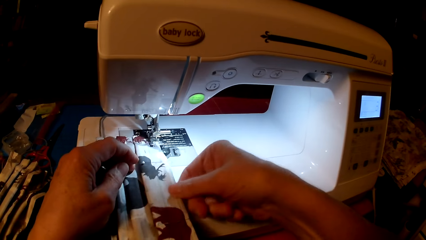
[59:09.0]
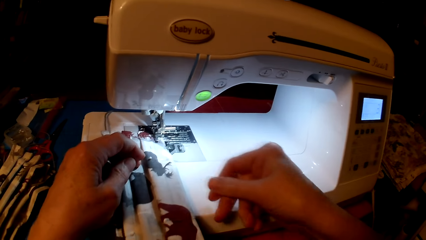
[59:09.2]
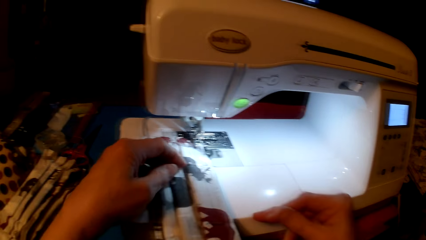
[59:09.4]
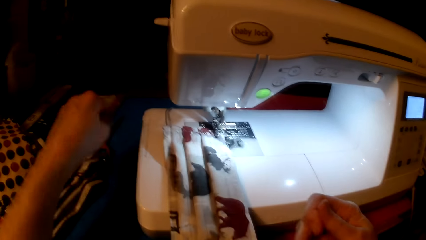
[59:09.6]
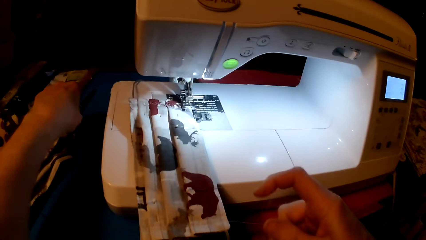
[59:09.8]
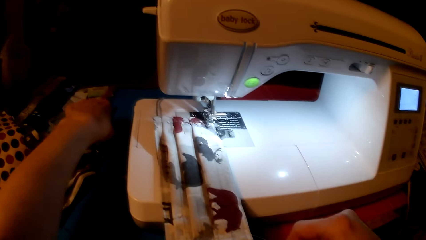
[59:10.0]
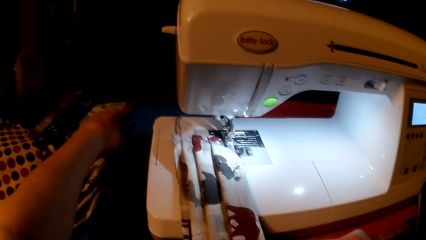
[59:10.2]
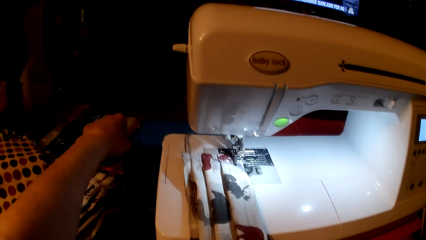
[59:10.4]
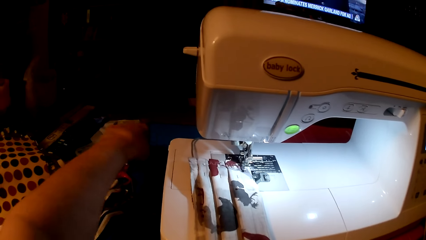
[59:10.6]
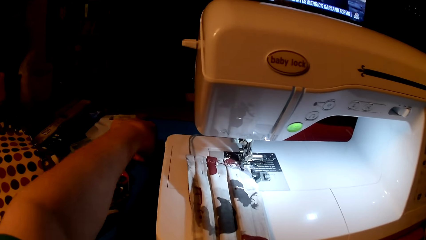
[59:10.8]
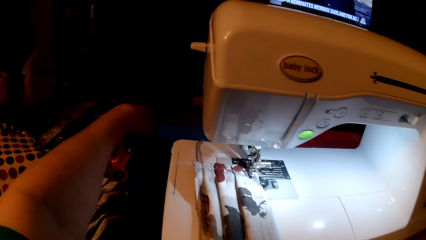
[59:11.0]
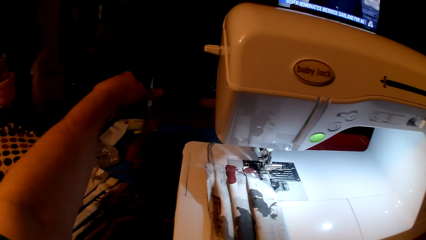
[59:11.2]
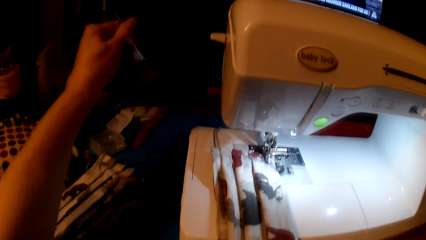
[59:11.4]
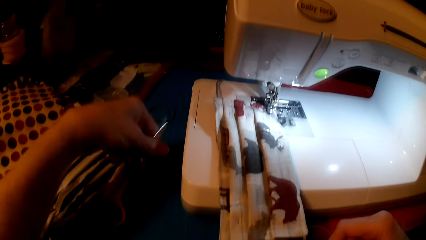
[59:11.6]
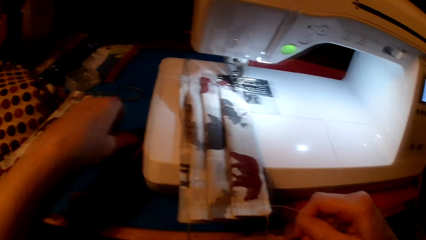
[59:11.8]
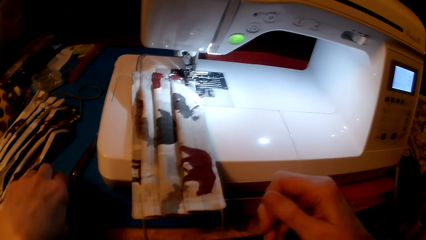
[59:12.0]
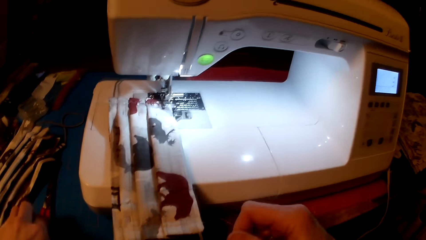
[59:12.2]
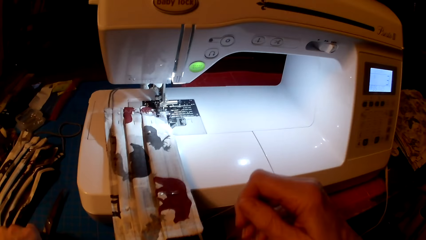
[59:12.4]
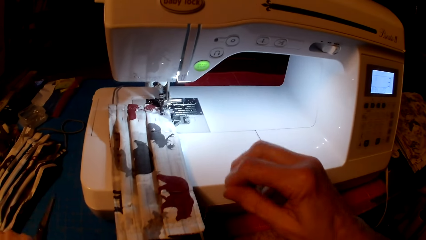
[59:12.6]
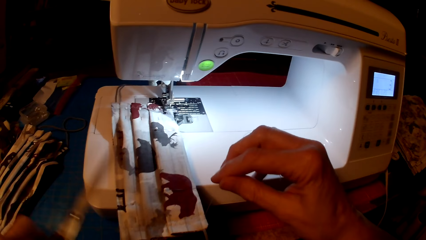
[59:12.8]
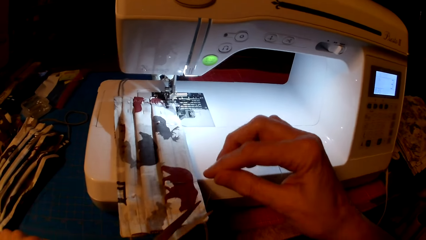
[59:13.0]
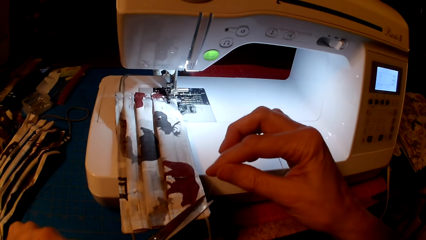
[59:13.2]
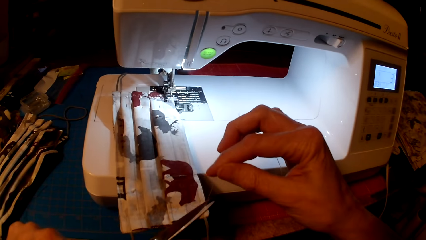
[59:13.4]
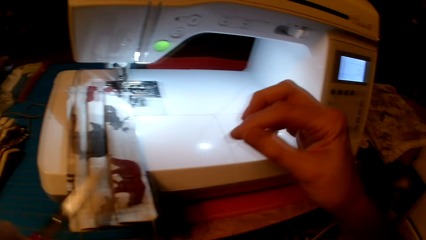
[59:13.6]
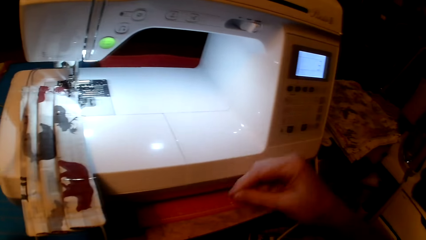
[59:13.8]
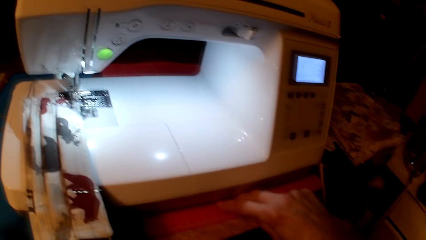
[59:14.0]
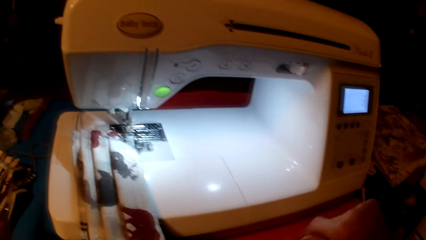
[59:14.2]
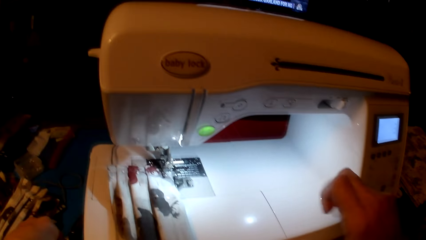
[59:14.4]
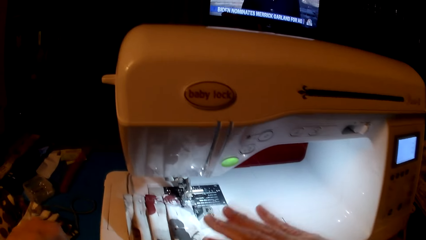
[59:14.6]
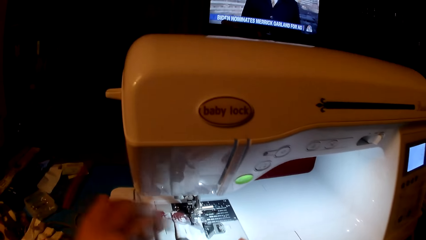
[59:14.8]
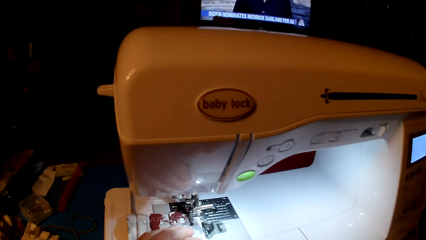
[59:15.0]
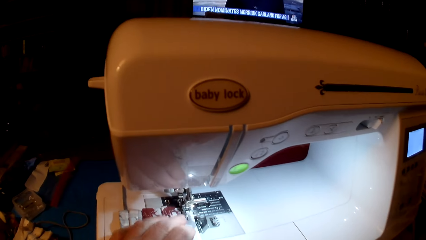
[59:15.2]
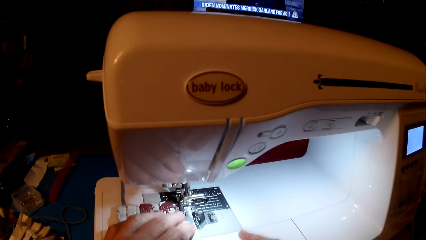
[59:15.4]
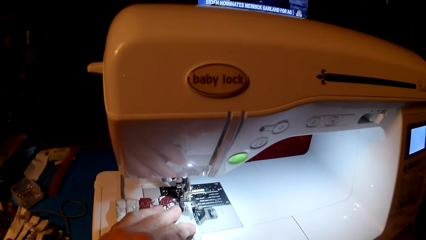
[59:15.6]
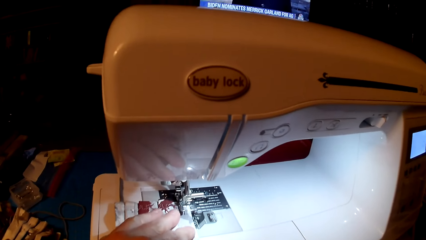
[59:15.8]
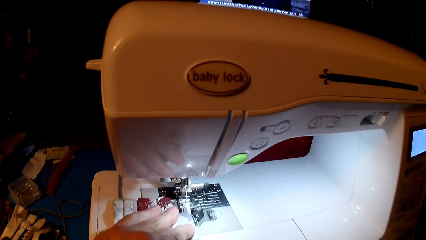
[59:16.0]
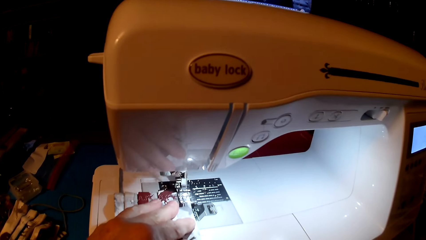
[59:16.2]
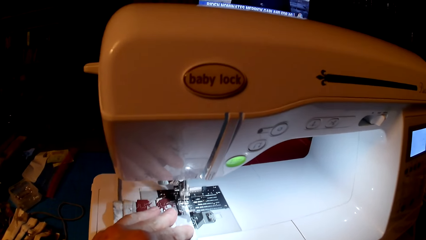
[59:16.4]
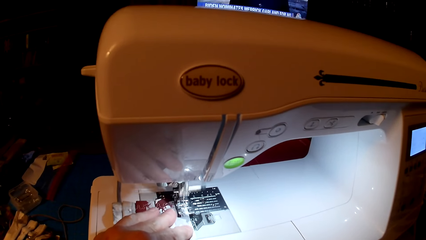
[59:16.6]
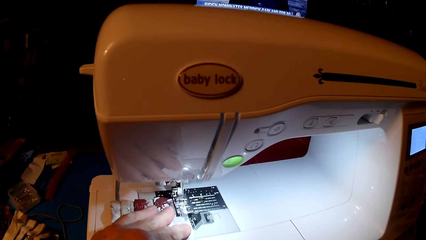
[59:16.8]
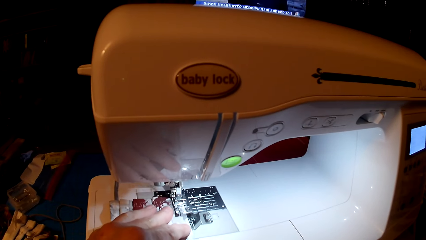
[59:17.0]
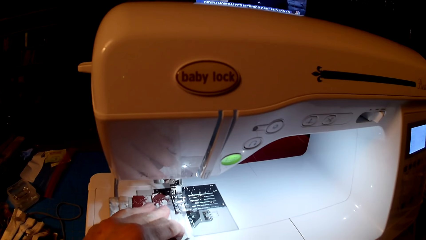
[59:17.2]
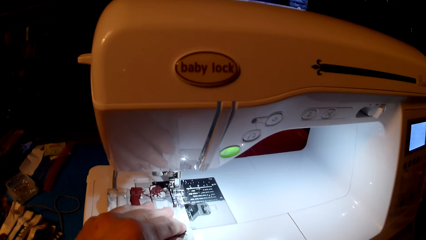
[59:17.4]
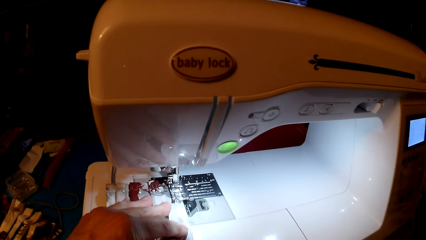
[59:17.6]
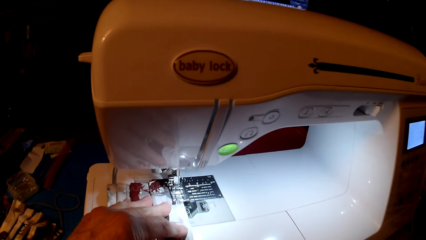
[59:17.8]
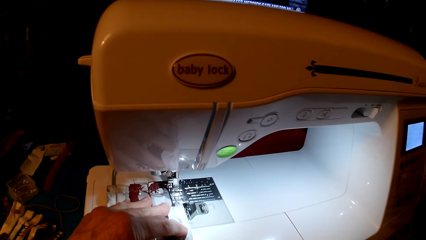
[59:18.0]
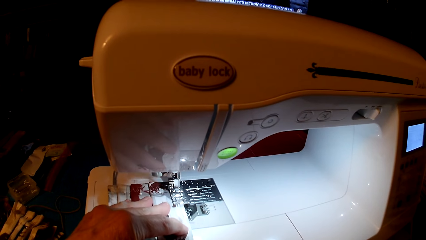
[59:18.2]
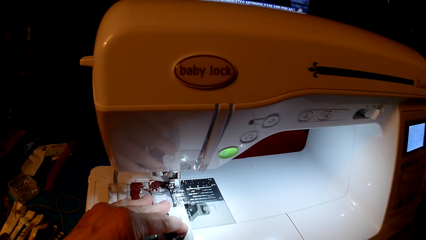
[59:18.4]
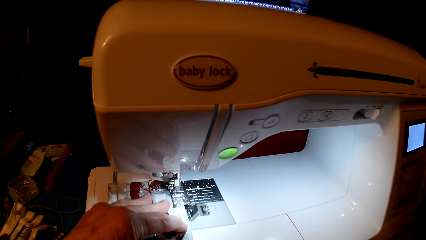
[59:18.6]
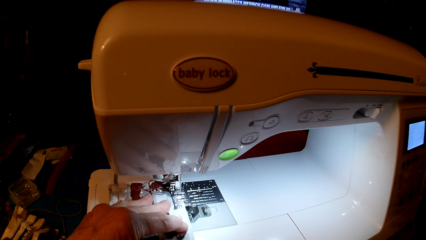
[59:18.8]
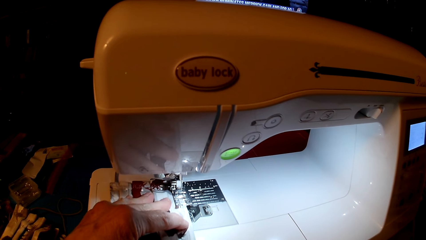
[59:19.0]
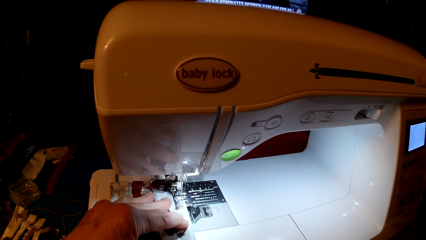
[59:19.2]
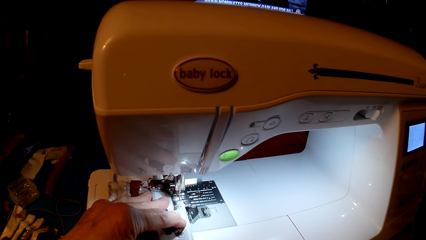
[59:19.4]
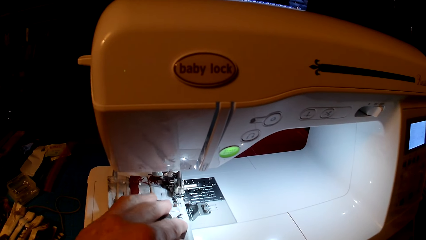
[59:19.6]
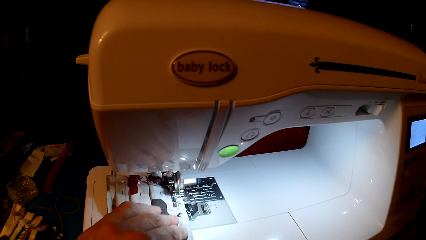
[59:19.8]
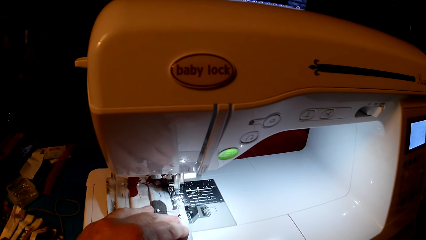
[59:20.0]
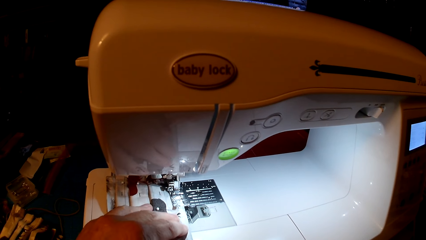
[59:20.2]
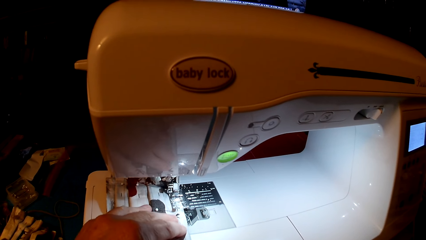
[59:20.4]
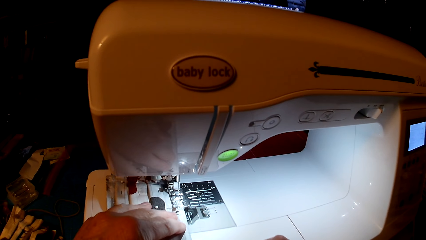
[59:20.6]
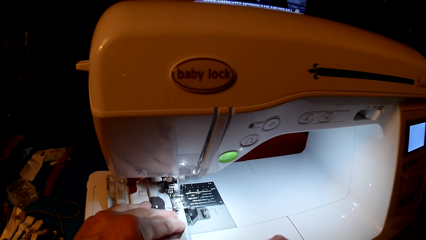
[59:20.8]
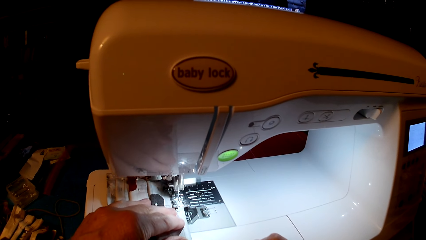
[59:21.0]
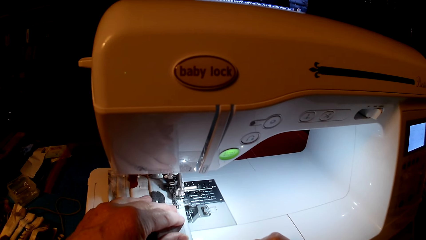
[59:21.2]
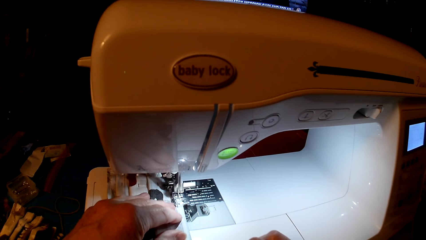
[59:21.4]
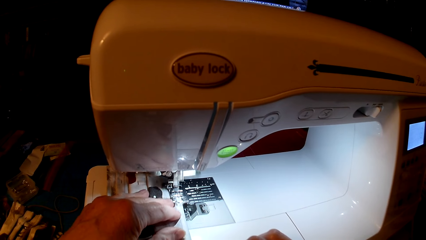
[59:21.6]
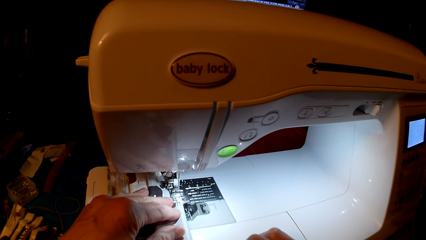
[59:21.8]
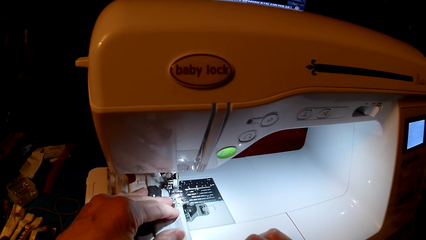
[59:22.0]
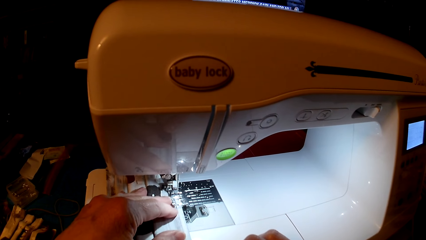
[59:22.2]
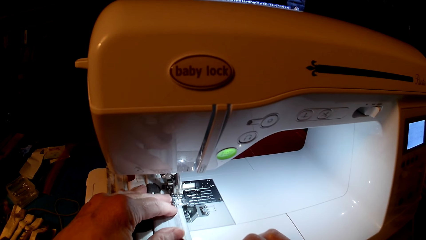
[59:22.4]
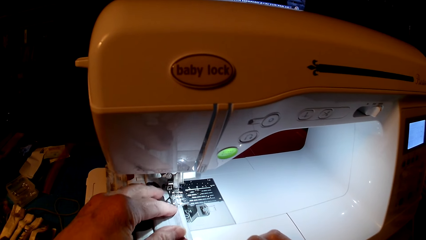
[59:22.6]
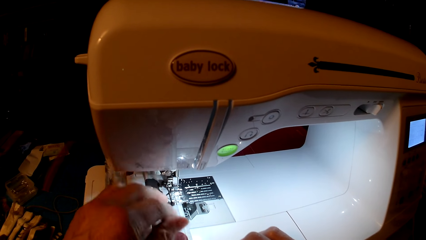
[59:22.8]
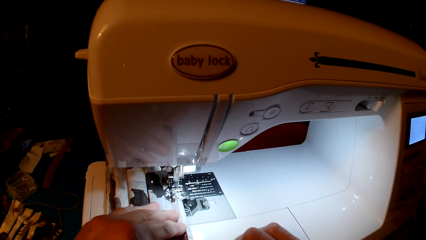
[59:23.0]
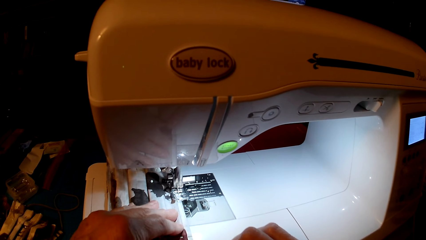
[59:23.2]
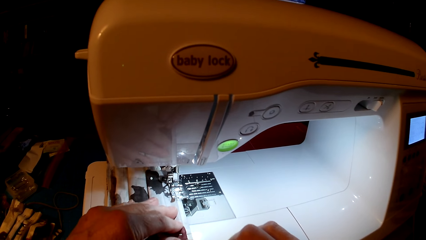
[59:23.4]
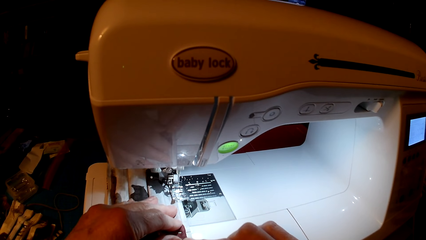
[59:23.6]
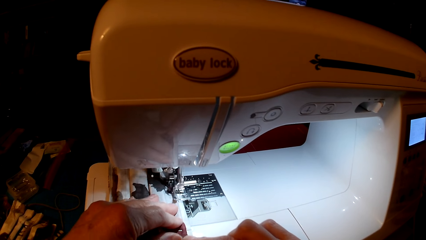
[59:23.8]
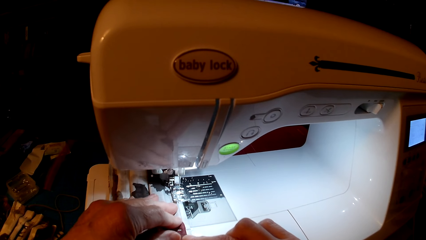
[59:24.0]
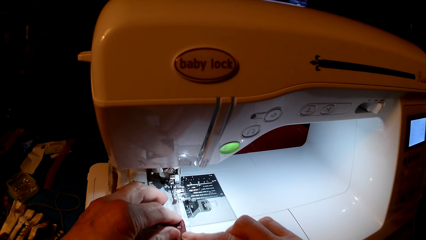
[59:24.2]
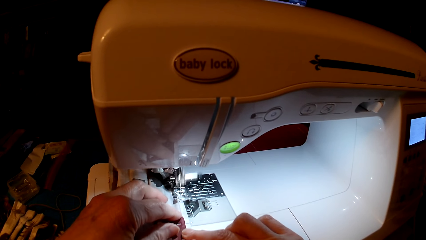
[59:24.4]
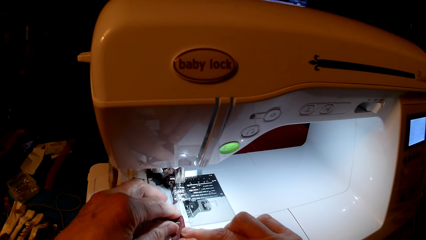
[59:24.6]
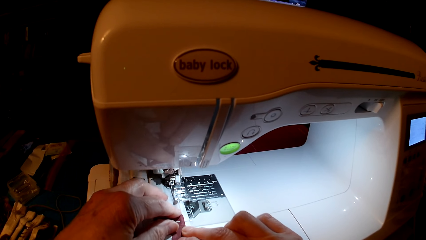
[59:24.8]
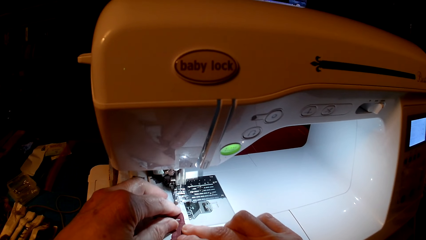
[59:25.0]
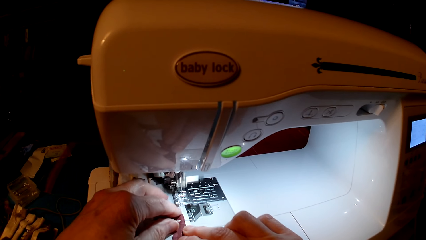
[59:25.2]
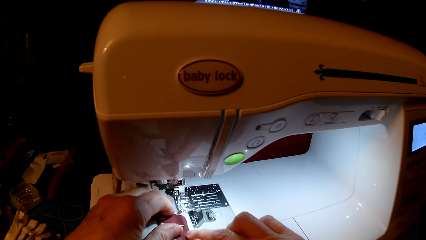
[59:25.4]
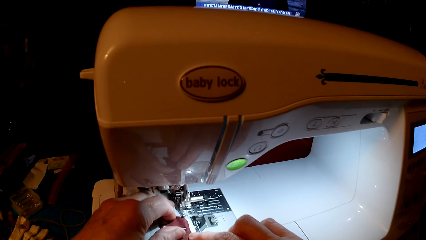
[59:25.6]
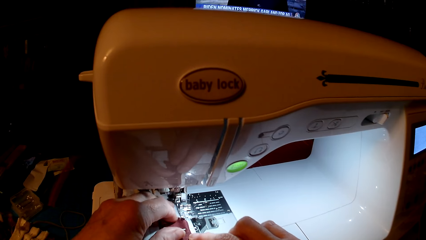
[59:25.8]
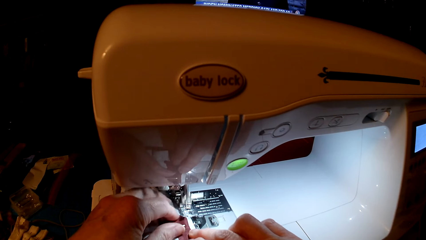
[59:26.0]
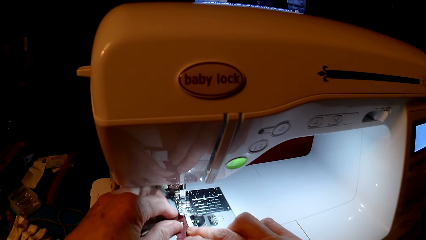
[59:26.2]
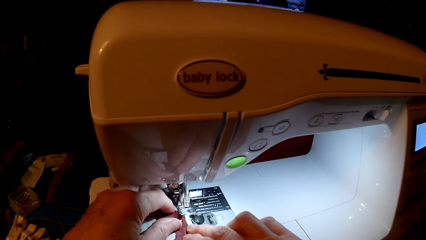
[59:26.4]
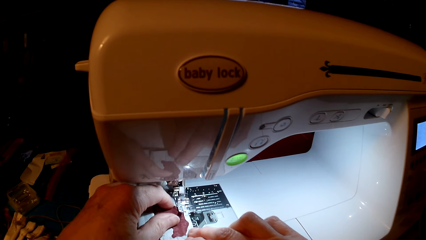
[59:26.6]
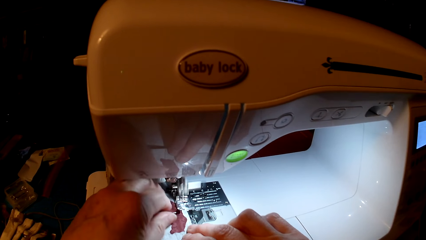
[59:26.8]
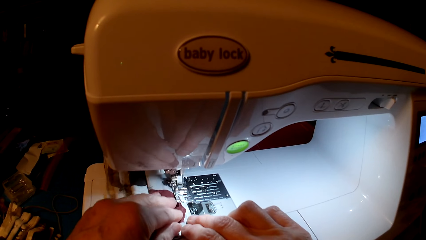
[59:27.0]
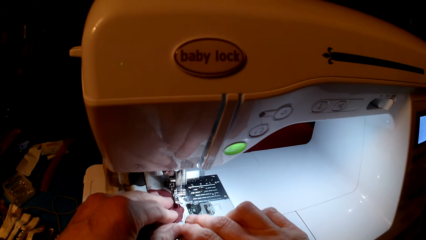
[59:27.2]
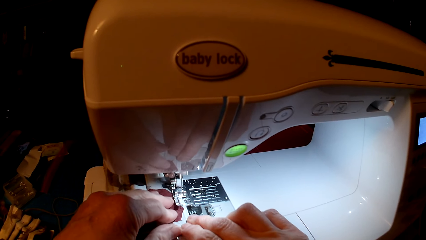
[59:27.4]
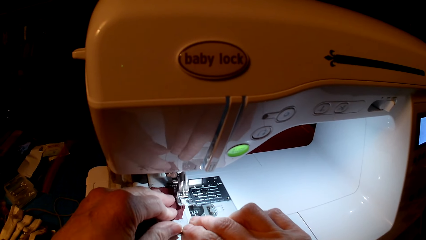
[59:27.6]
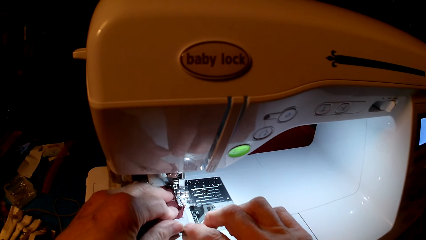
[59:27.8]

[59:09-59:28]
The camera wearer picks up the scissors. They cut the thread. They sew the piece of cloth.
